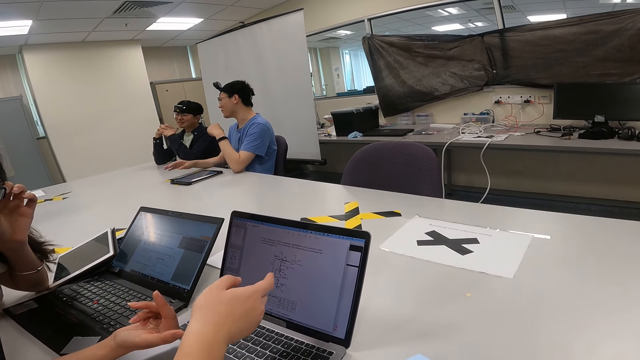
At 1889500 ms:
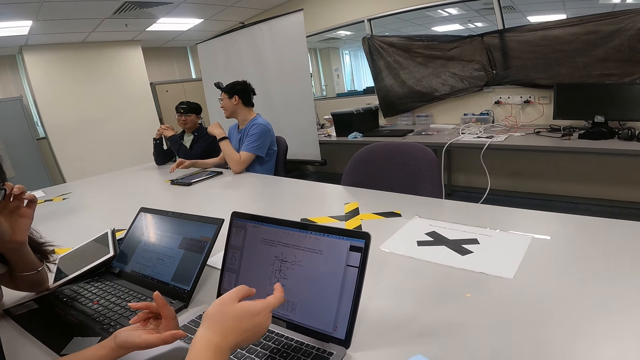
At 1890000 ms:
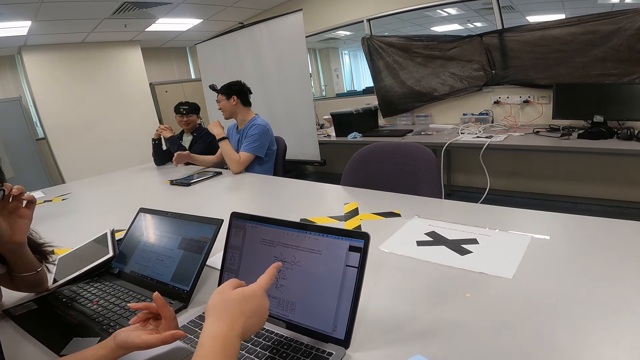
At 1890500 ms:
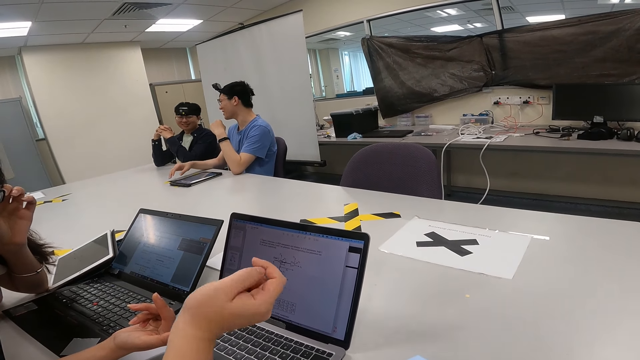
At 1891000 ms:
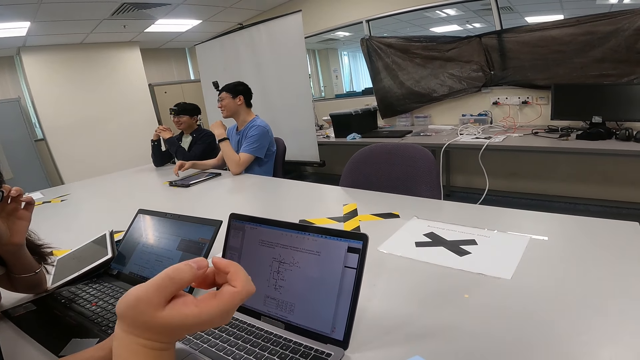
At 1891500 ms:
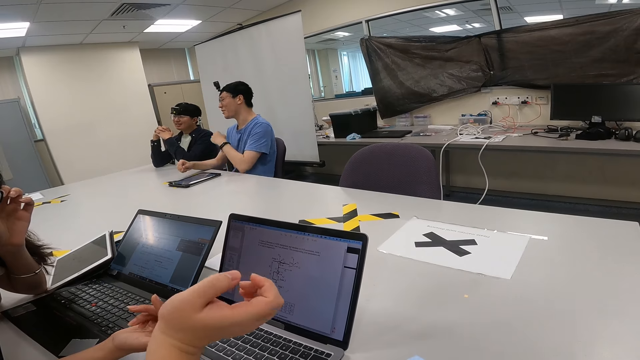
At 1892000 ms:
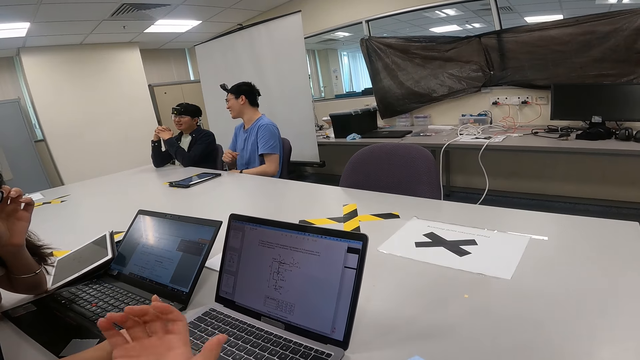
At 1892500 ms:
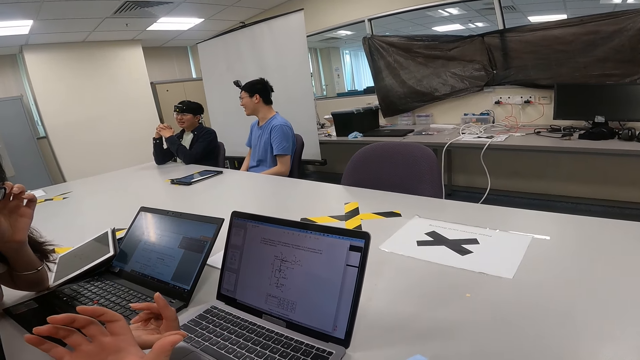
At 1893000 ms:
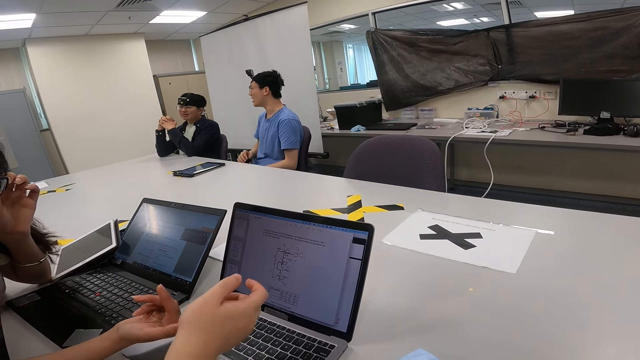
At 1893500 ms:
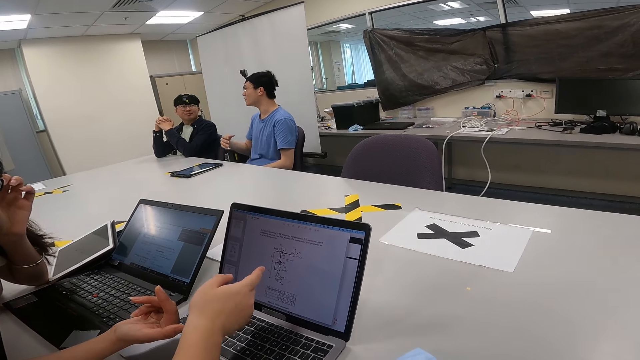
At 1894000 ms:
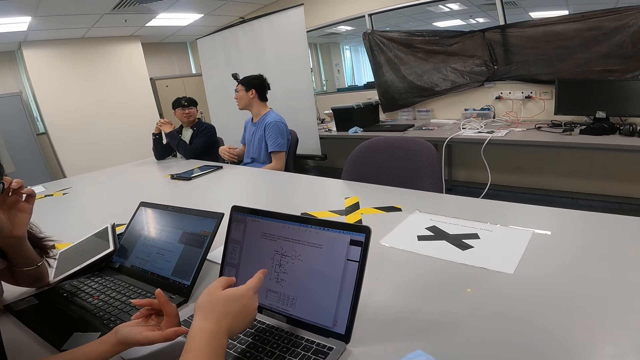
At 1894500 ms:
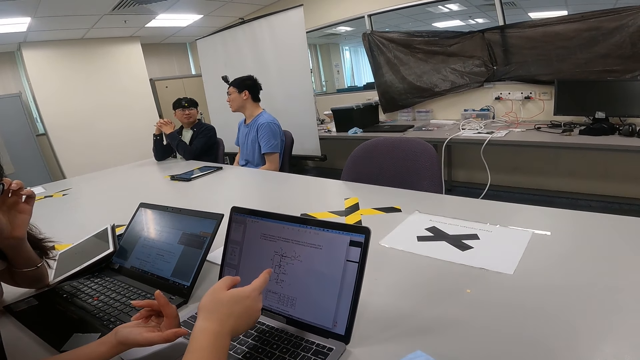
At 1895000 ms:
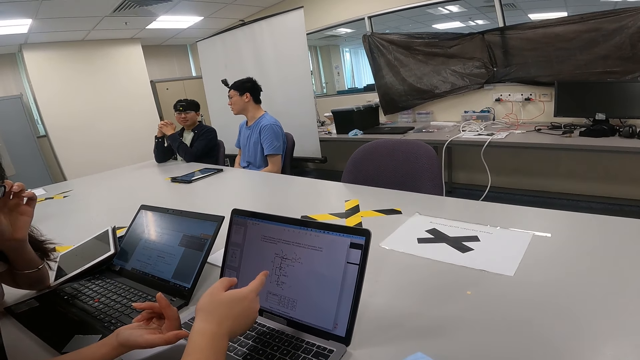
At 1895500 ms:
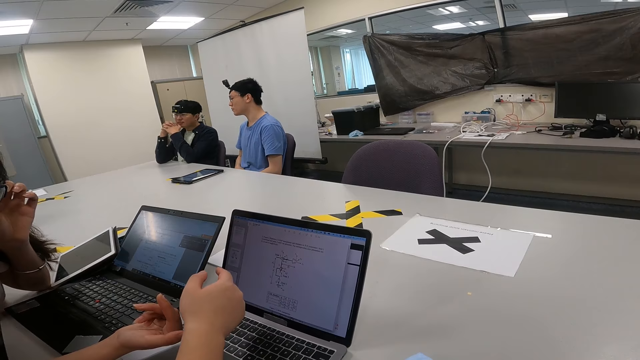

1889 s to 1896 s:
The camera wearer is explaining the image on the laptop.
